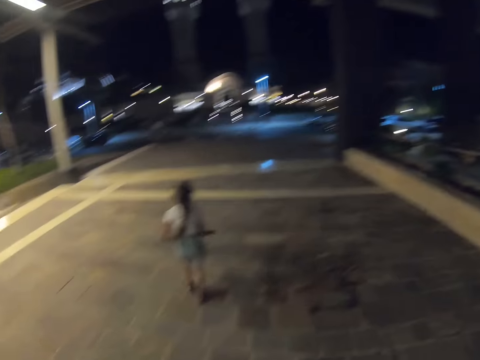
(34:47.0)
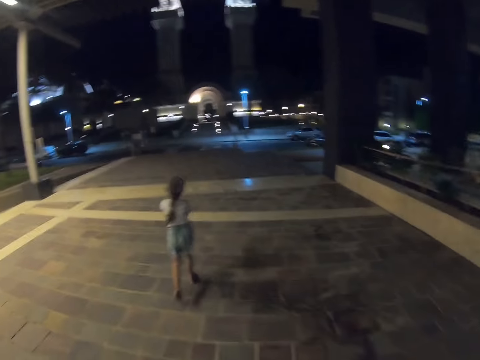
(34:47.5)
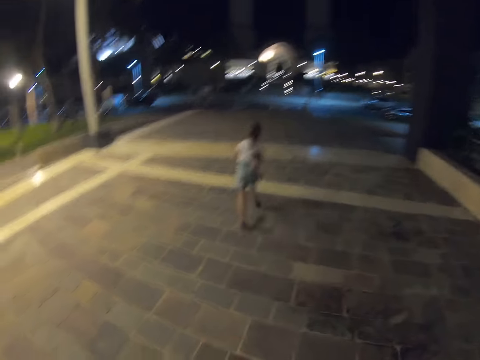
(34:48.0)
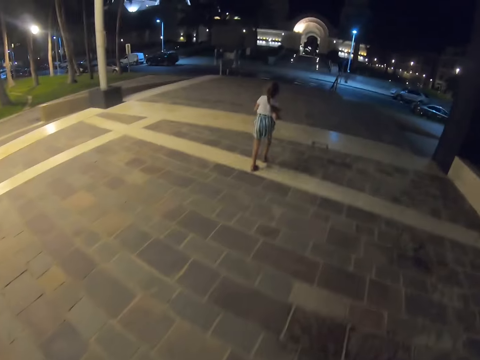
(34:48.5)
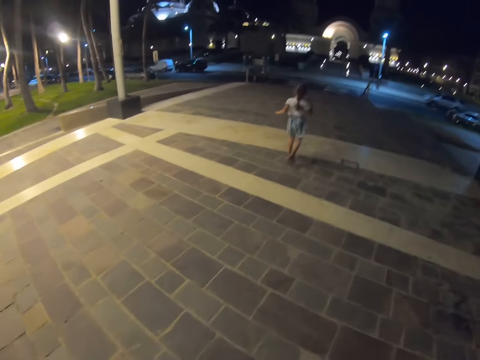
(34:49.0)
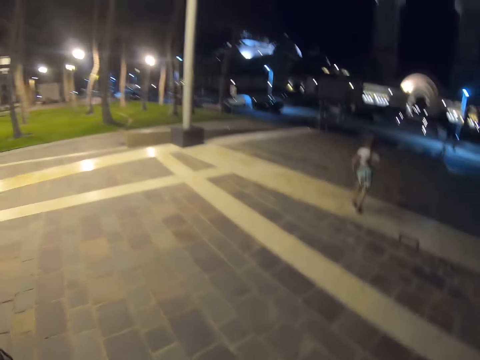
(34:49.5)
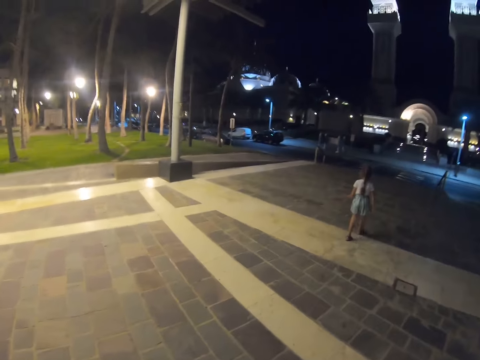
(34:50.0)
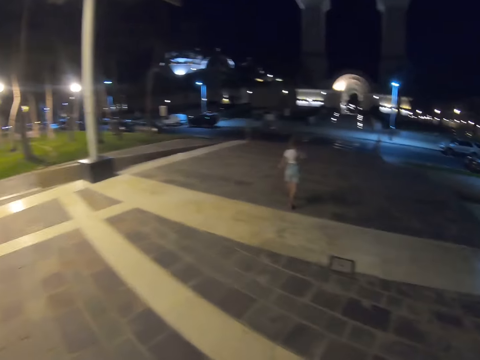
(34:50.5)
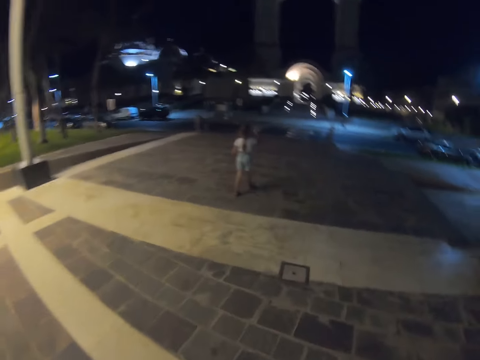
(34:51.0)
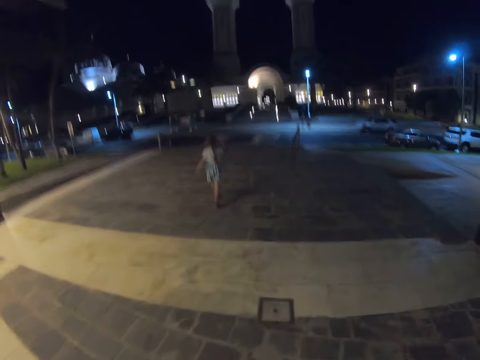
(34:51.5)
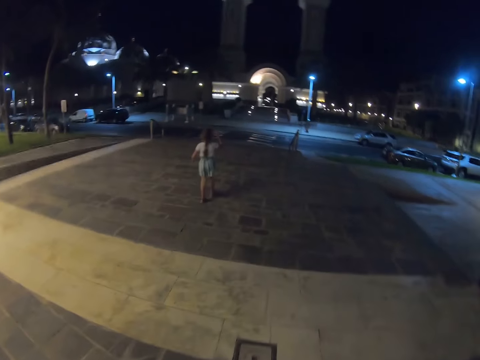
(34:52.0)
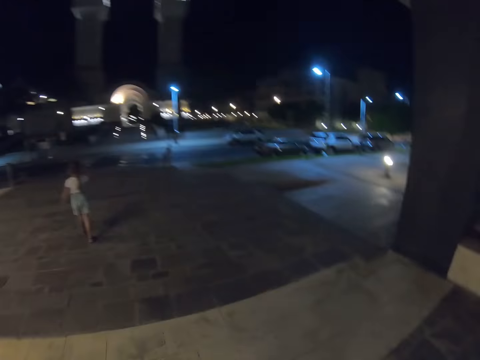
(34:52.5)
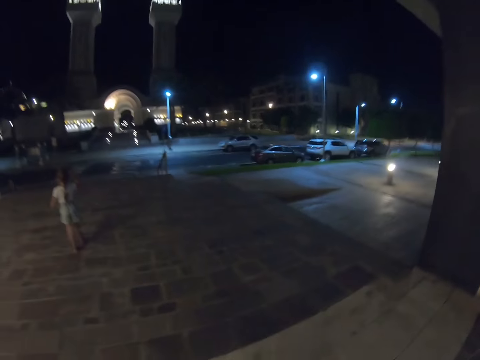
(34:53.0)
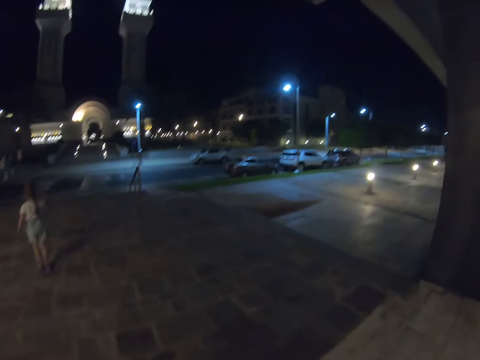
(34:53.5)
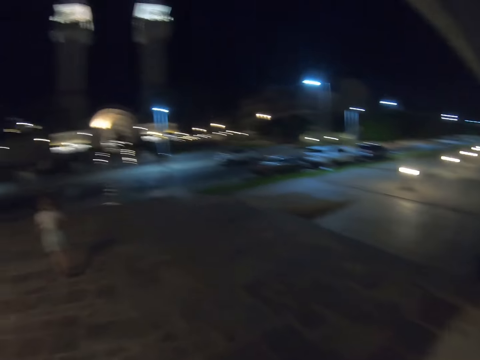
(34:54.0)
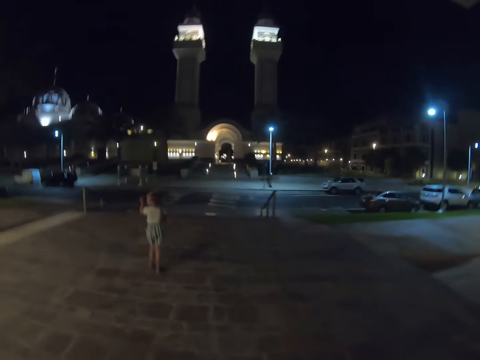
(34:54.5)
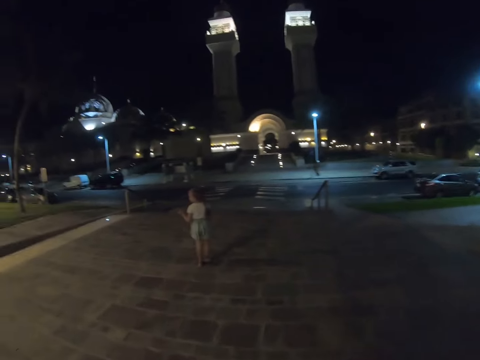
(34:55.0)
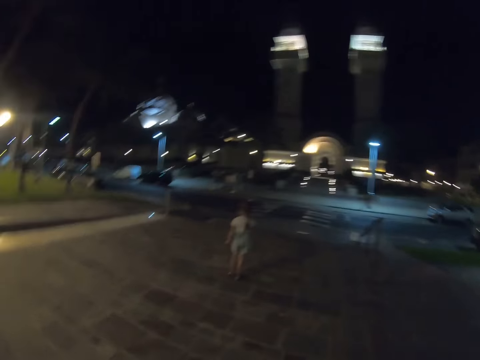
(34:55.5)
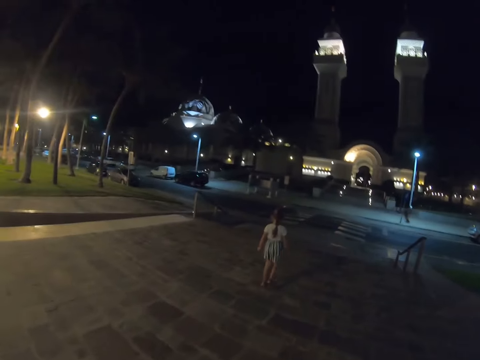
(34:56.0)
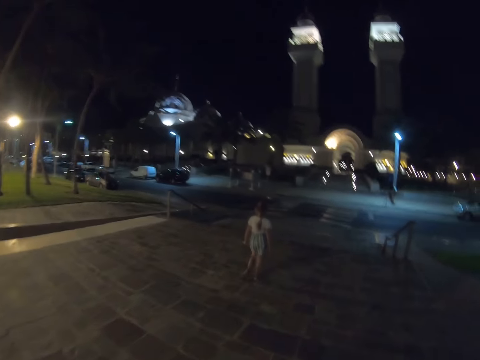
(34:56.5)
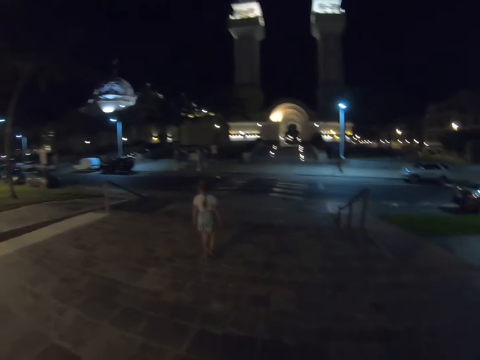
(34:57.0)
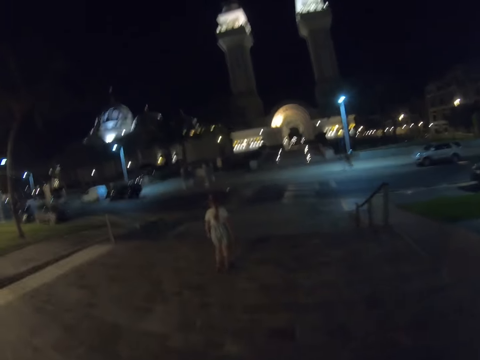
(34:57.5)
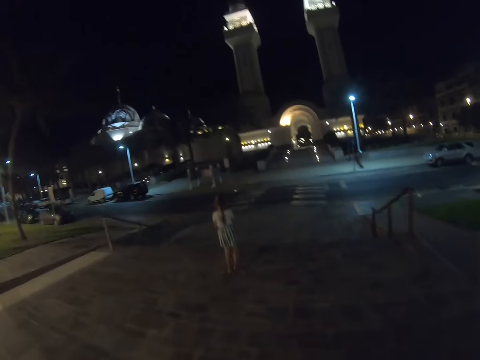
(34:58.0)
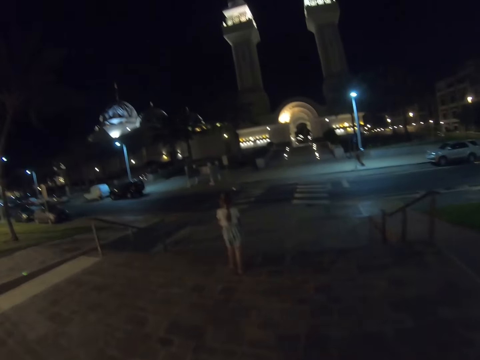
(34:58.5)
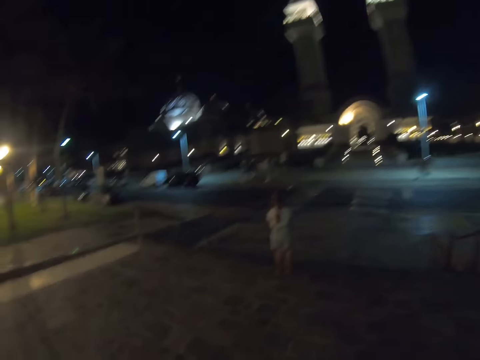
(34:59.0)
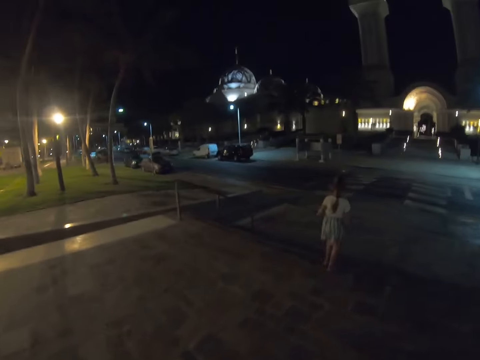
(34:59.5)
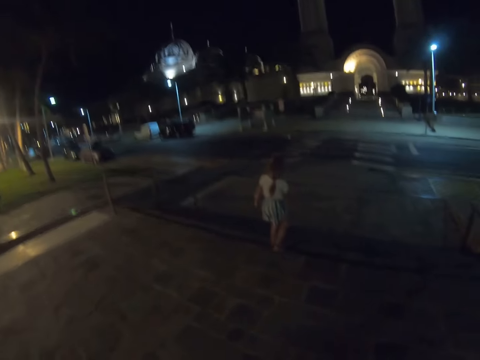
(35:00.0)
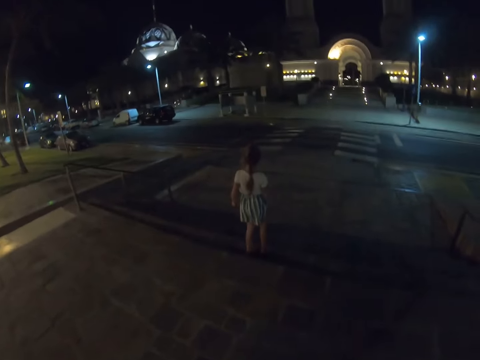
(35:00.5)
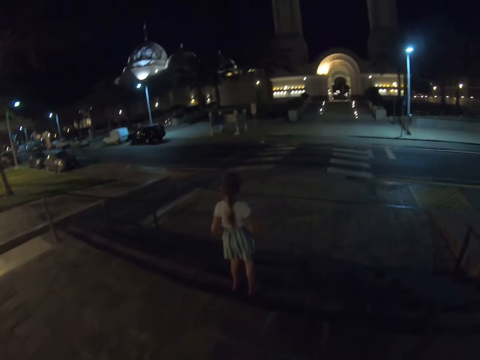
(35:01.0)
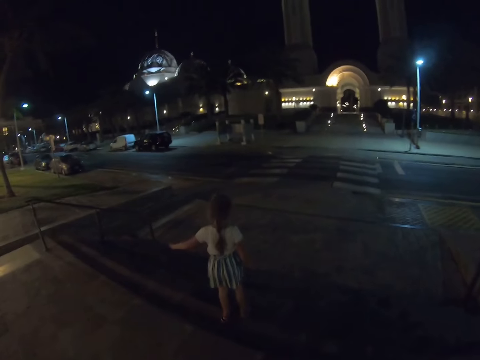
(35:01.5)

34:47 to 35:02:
A person runs across the pavement. The camera wearer walks along the street path.

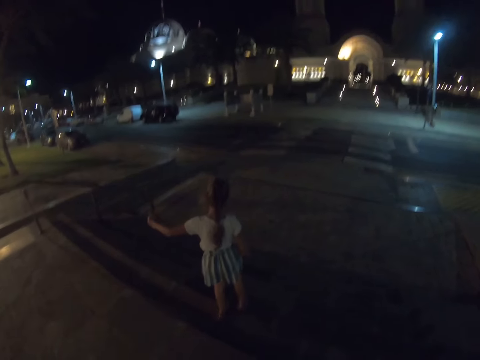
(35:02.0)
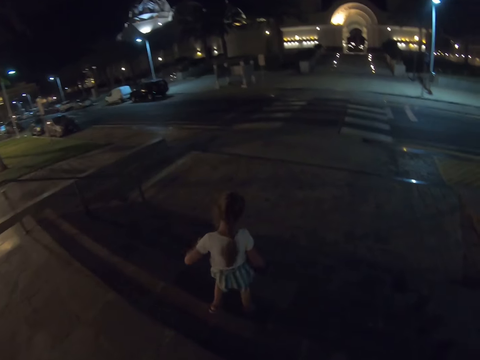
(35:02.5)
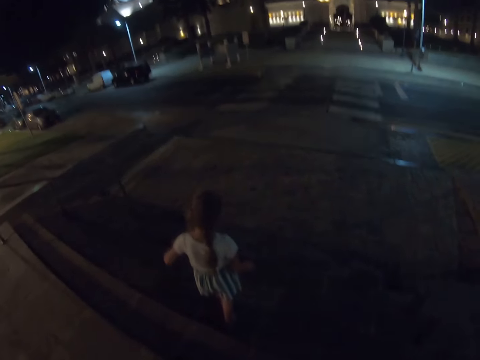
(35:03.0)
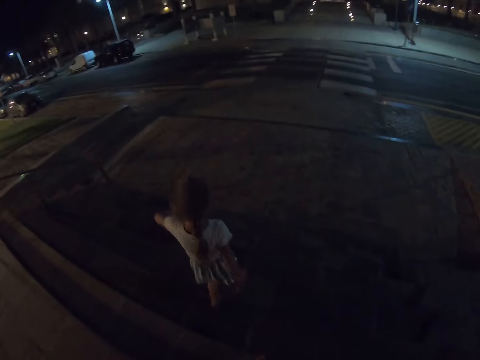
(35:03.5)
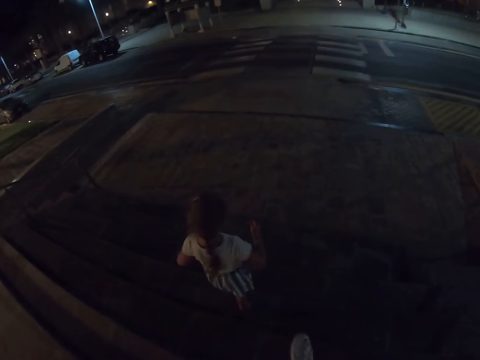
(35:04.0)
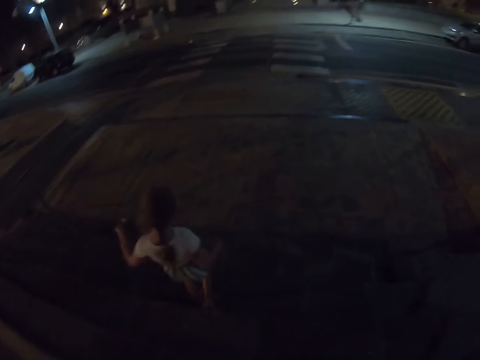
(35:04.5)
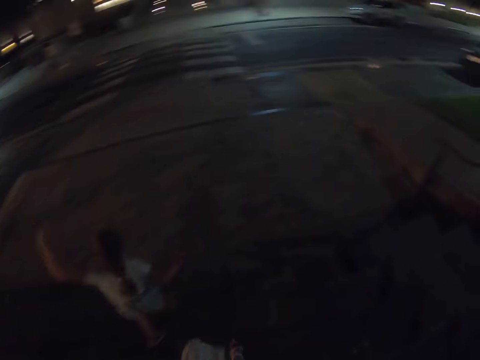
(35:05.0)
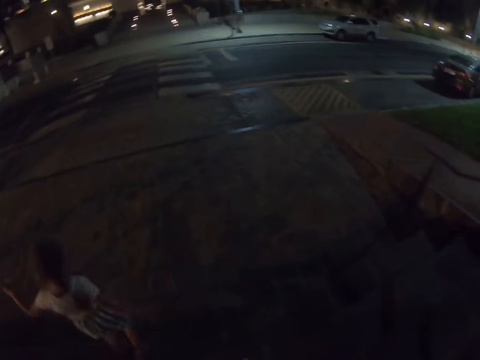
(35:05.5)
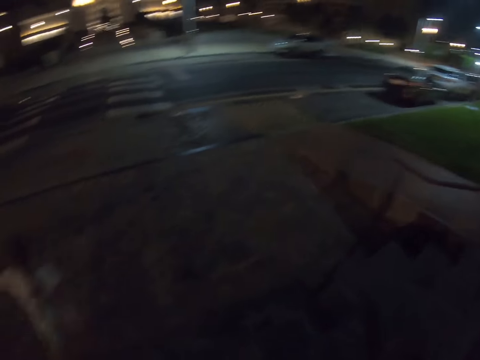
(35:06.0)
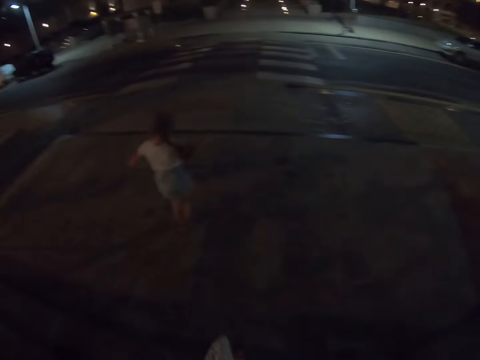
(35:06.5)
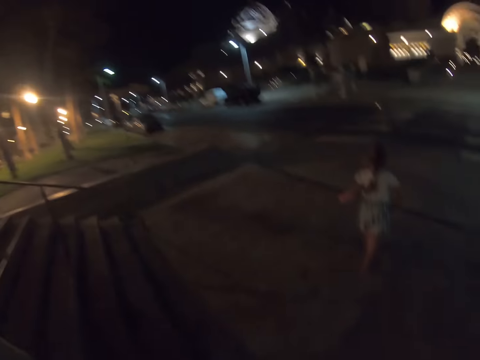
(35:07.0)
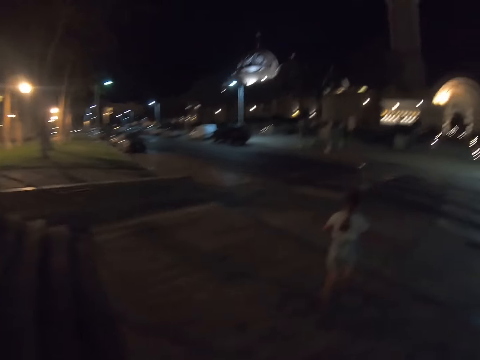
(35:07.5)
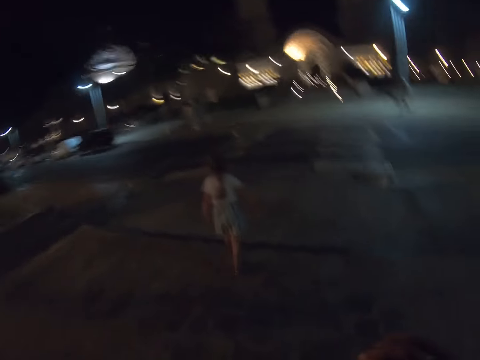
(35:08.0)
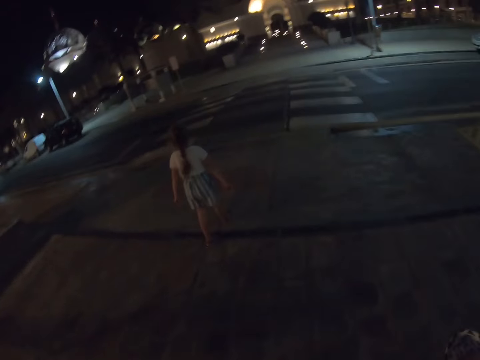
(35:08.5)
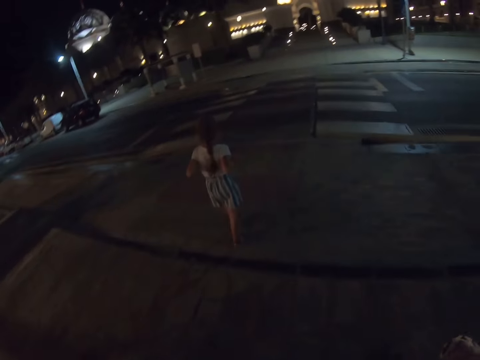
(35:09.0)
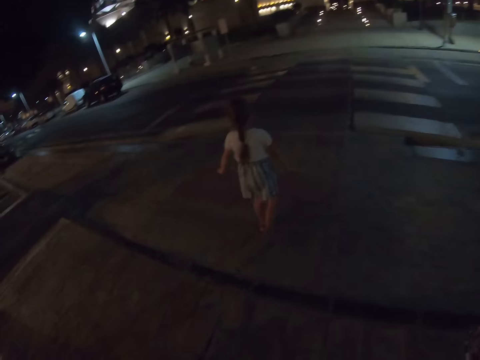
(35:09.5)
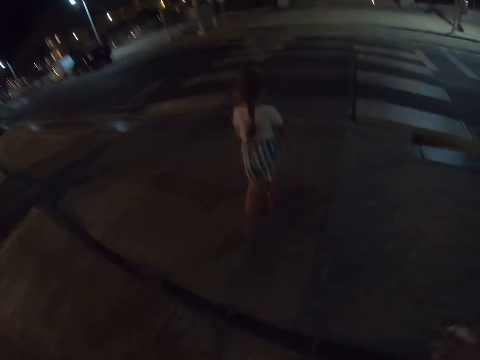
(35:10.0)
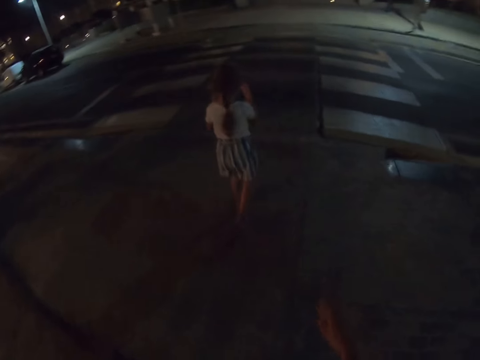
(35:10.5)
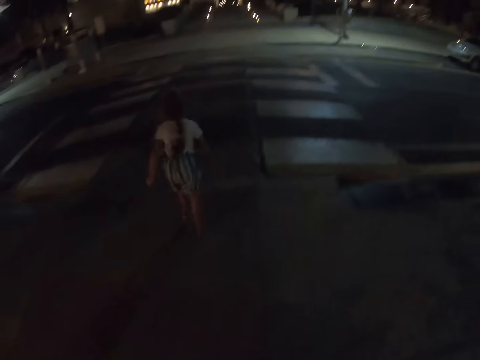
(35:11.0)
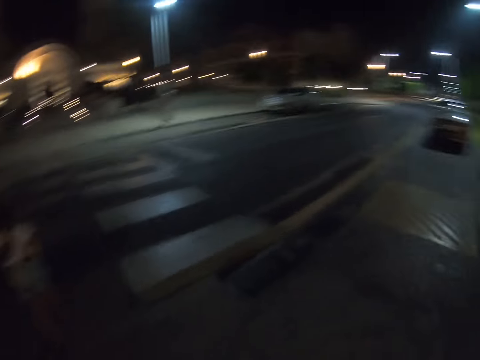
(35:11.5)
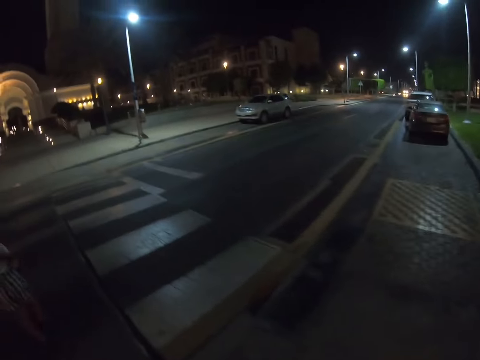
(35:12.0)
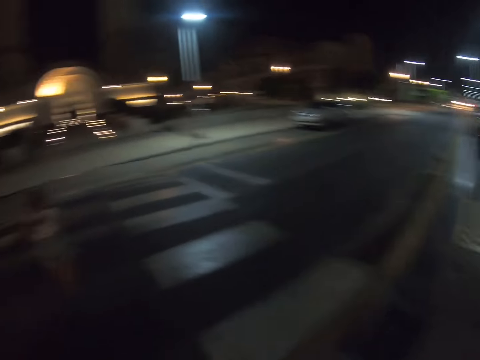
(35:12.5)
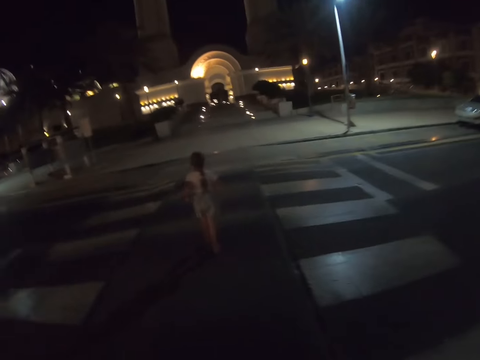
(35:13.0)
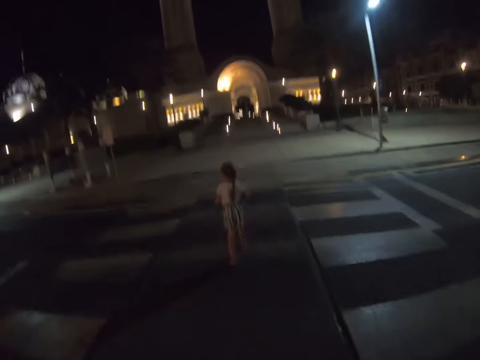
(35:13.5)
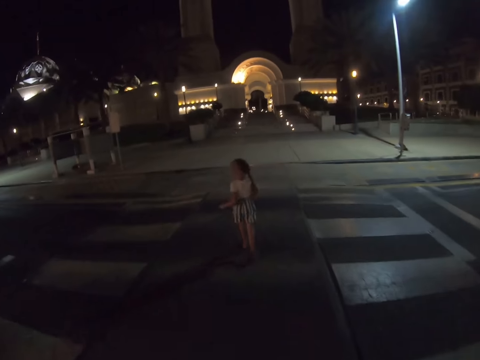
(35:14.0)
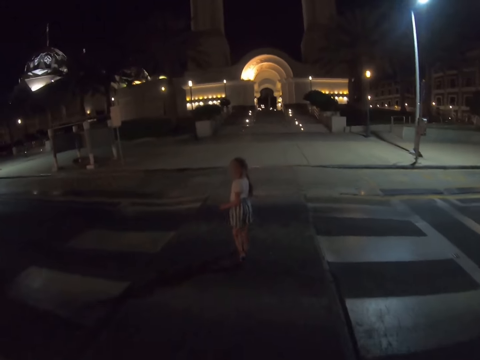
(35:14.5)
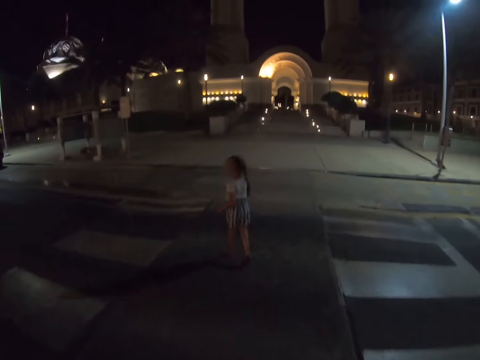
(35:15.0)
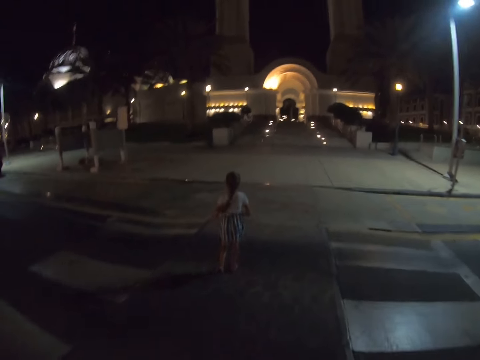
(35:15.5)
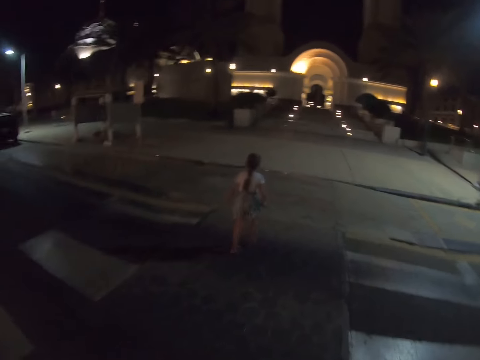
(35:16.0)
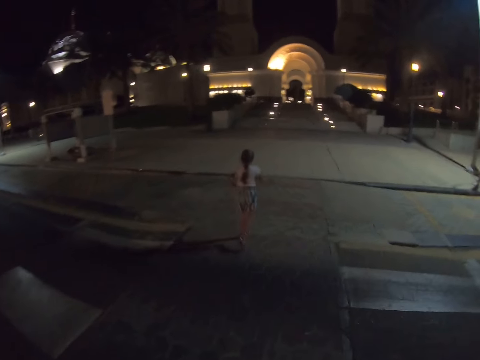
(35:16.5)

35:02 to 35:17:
The camera wearer walks down the stairs. A person crosses the road. The camera wearer crosses the road.
